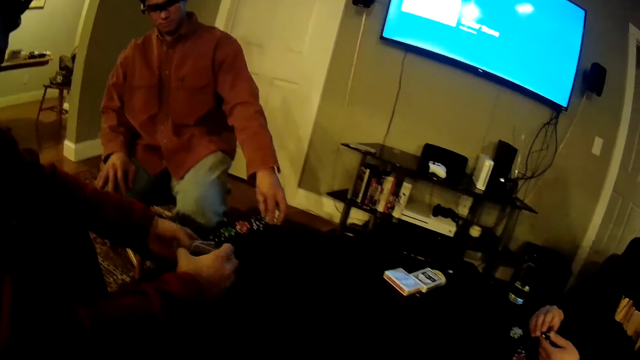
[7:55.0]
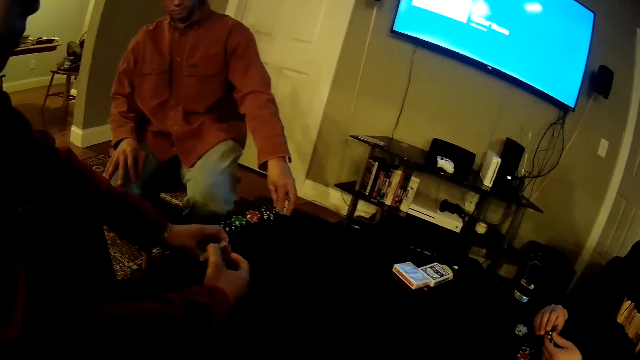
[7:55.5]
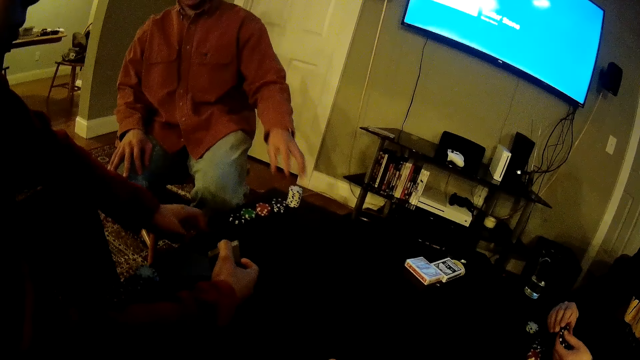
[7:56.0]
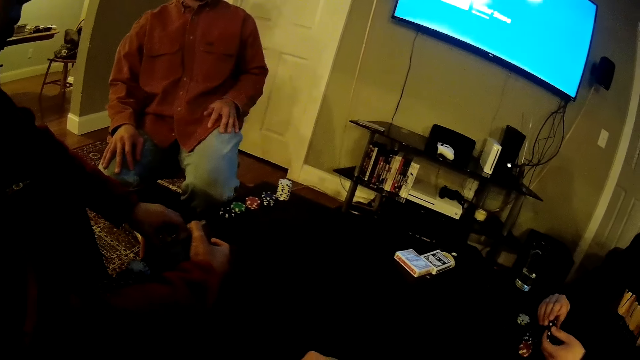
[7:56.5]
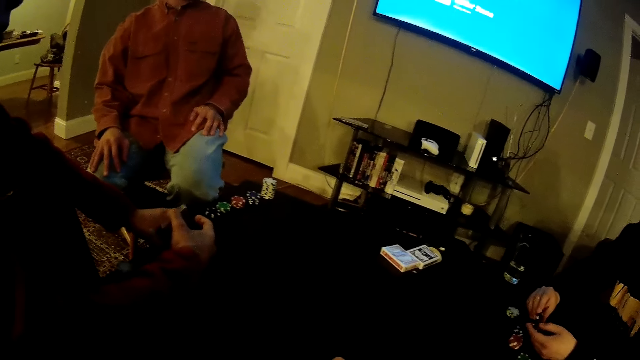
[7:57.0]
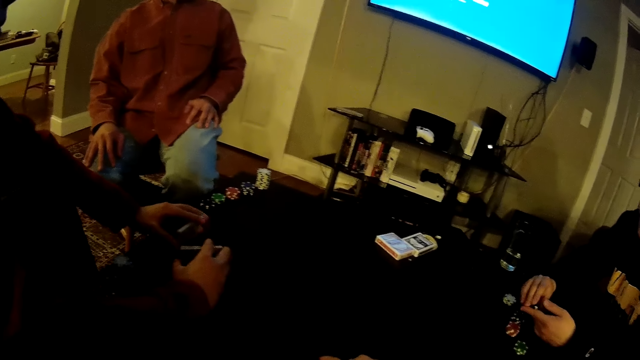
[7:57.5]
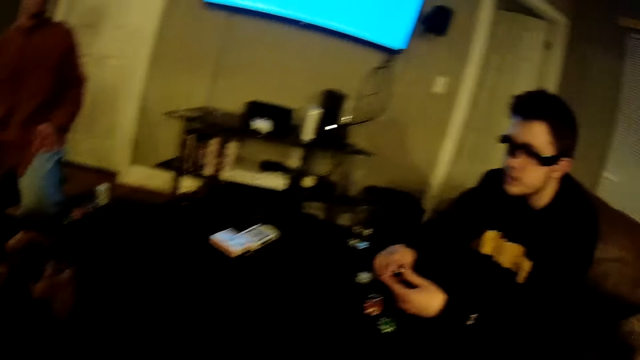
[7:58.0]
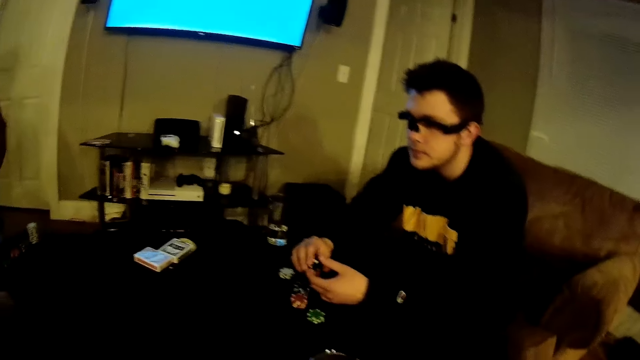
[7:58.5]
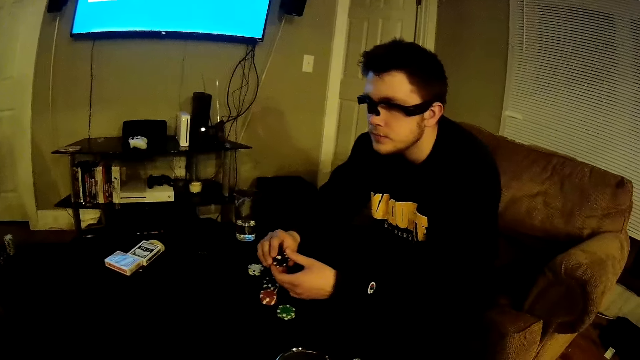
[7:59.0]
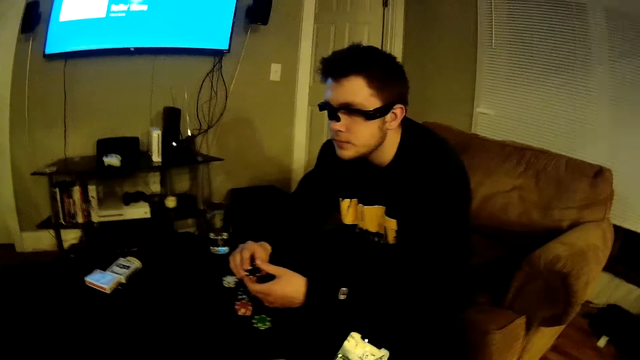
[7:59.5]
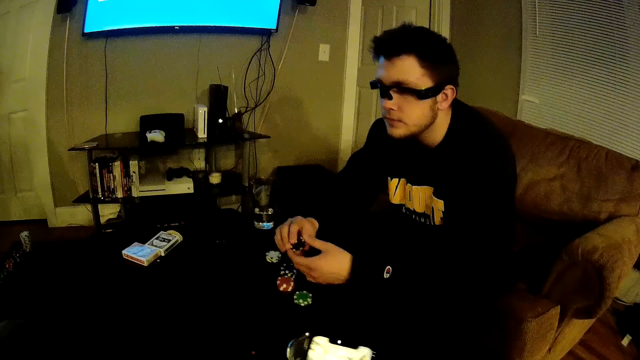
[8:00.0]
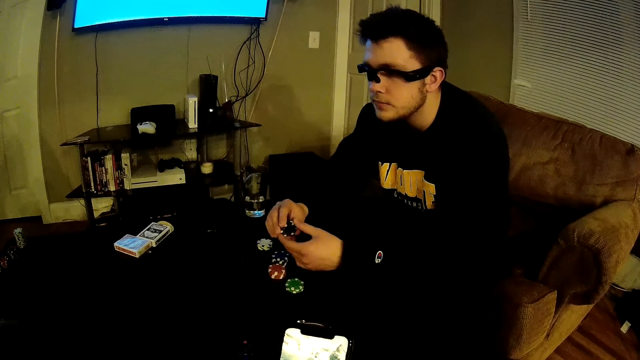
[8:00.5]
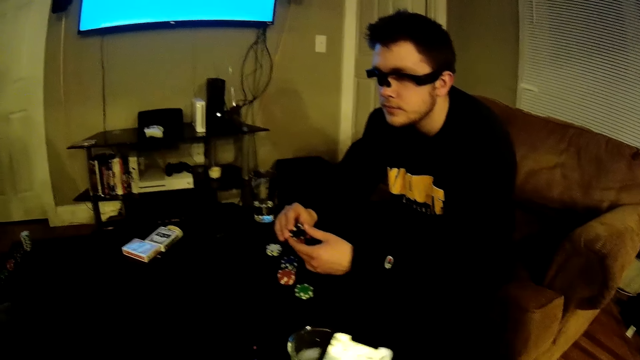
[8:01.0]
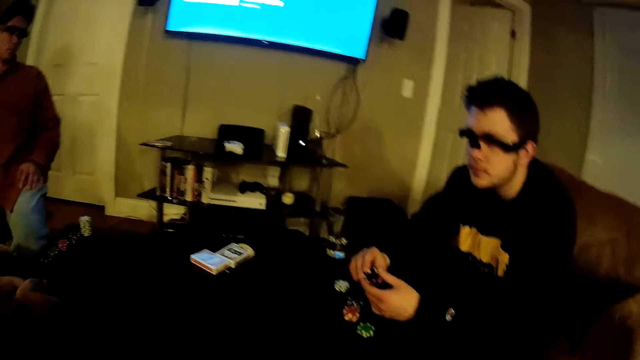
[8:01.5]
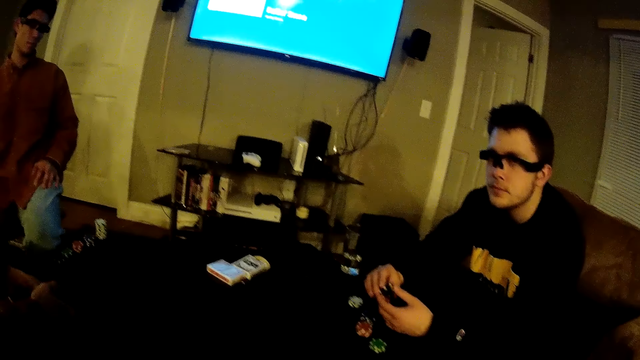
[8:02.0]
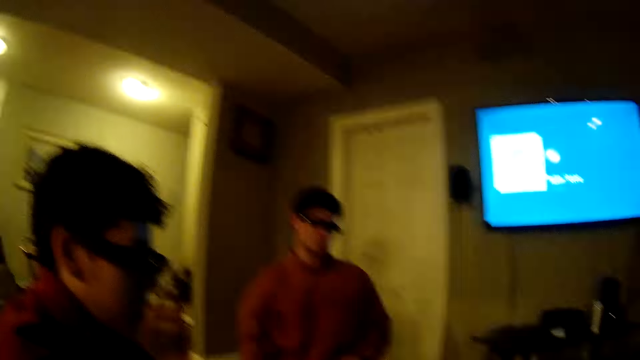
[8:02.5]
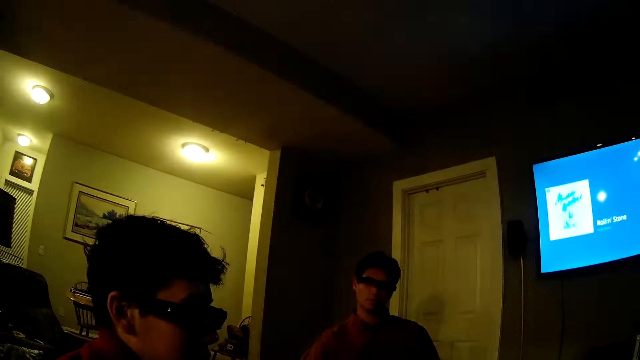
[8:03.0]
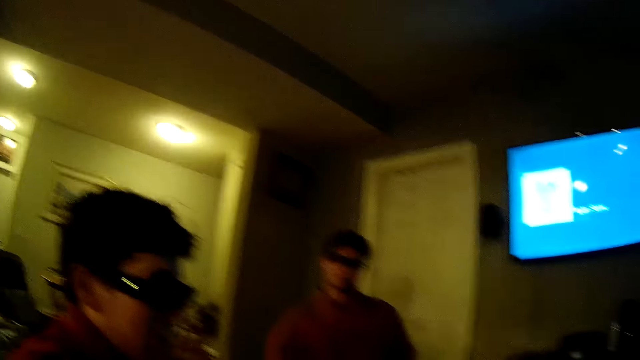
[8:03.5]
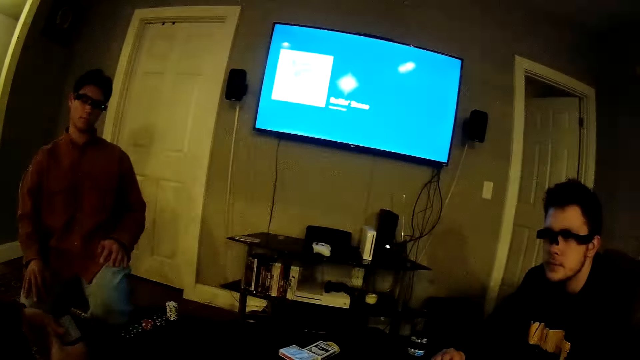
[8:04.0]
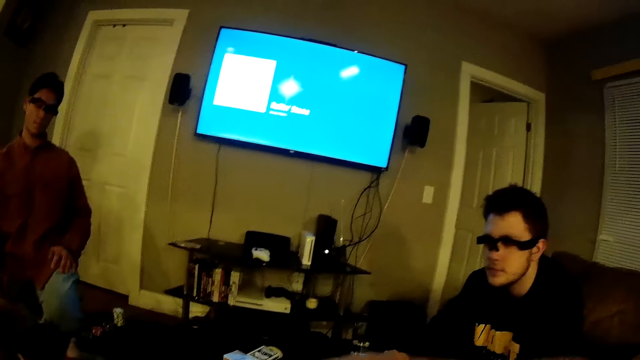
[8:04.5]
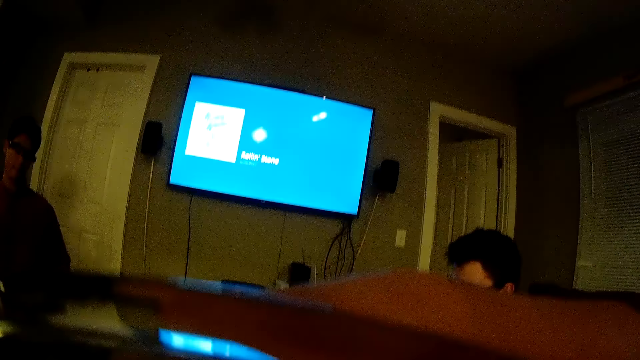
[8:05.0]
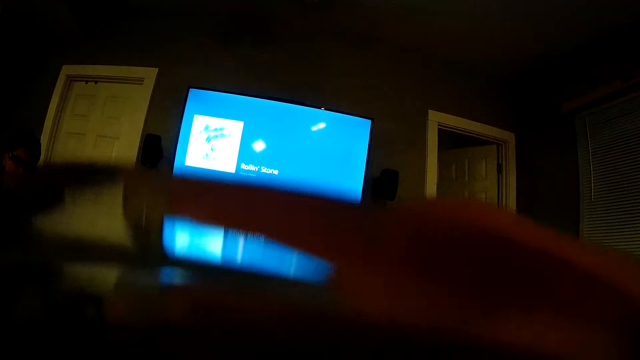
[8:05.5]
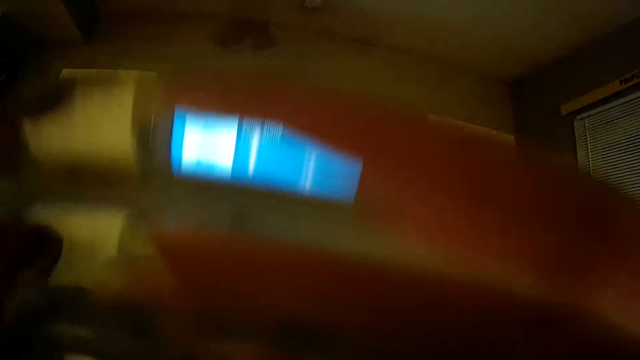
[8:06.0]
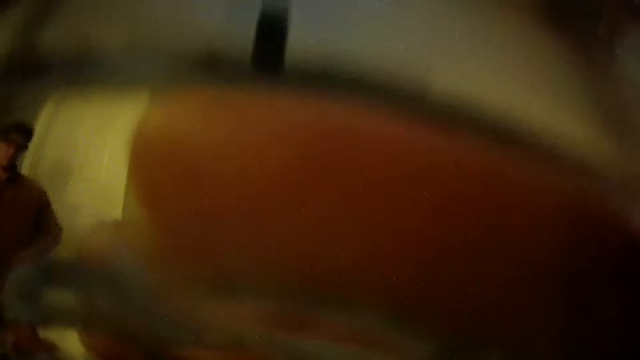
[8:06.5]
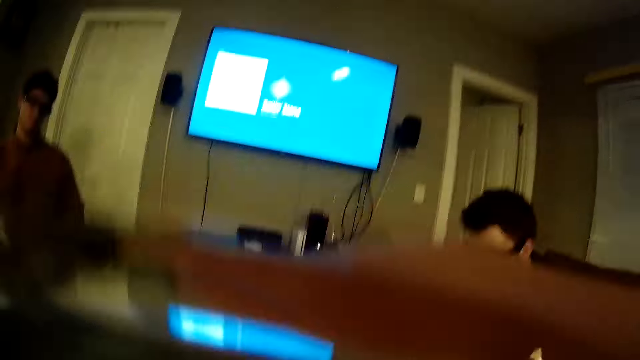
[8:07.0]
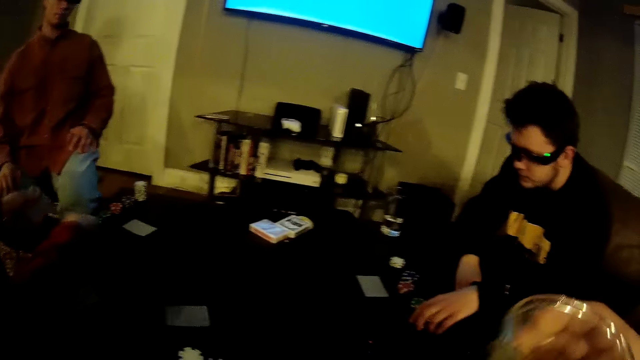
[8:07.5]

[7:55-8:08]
The man hits the edge of the deck of cards on the table with his right hand. The man holds chips. The camera wearer operates a phone using his right hand. He looks around the room. He drinks water from a glass cup with his right hand.

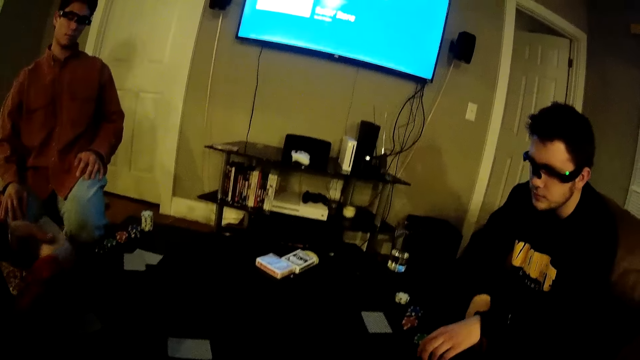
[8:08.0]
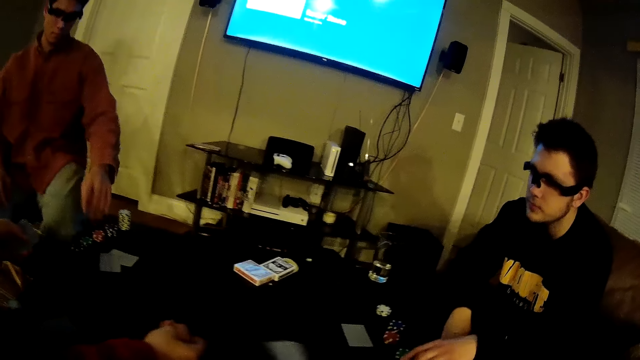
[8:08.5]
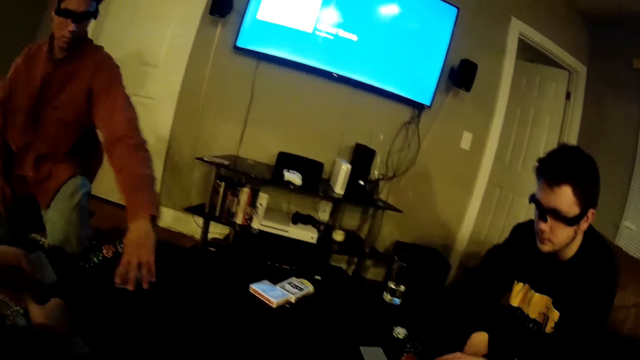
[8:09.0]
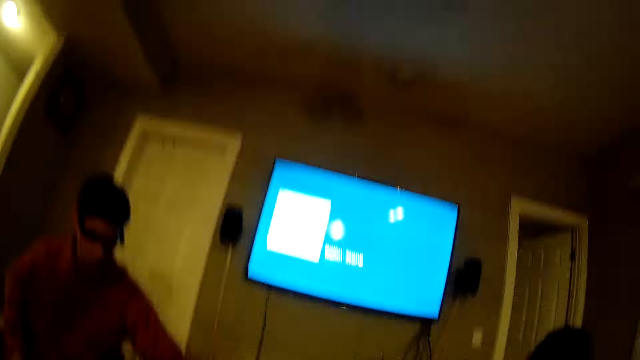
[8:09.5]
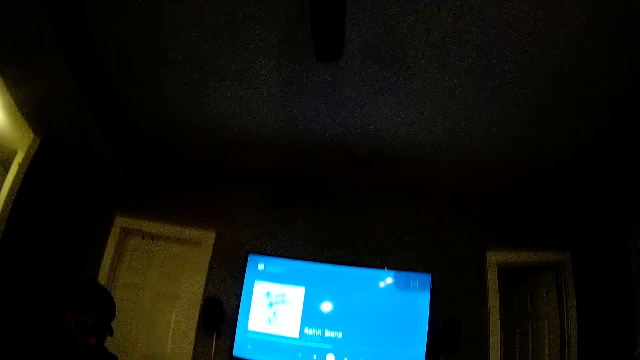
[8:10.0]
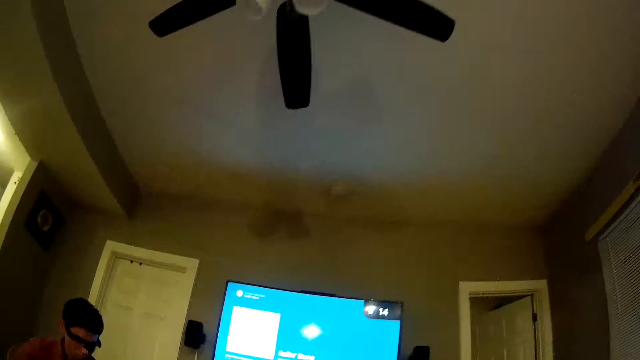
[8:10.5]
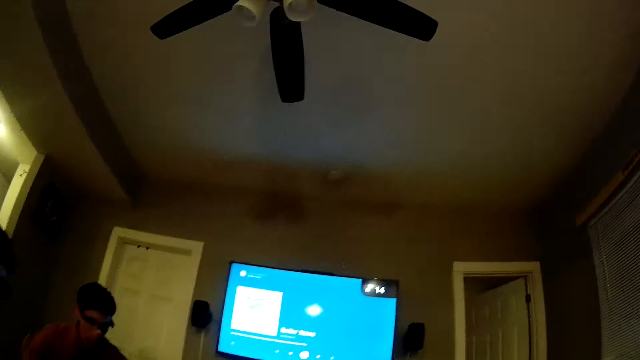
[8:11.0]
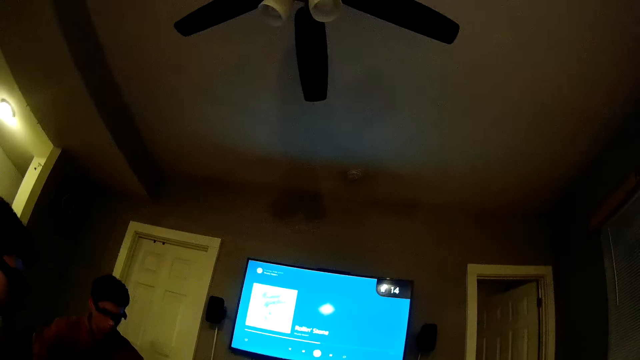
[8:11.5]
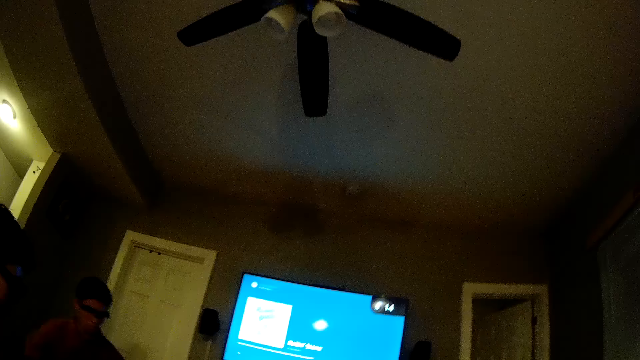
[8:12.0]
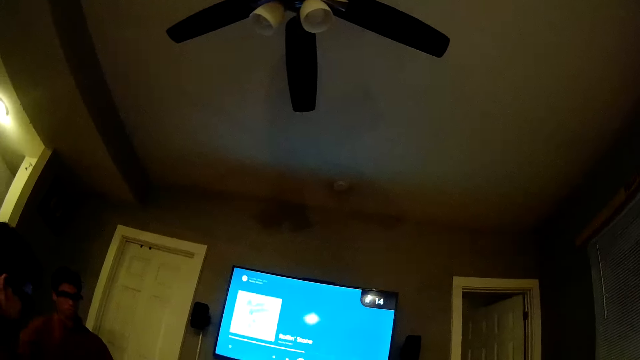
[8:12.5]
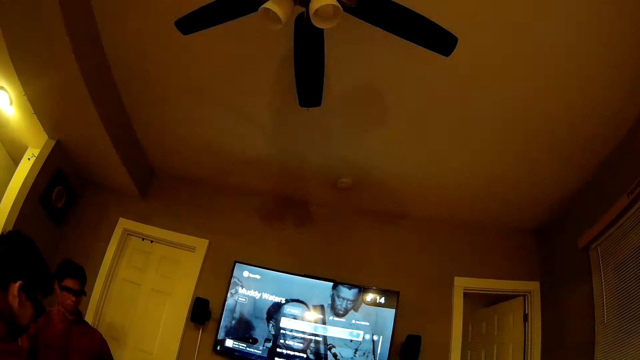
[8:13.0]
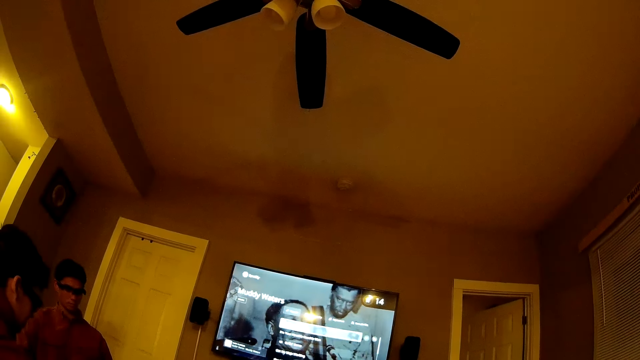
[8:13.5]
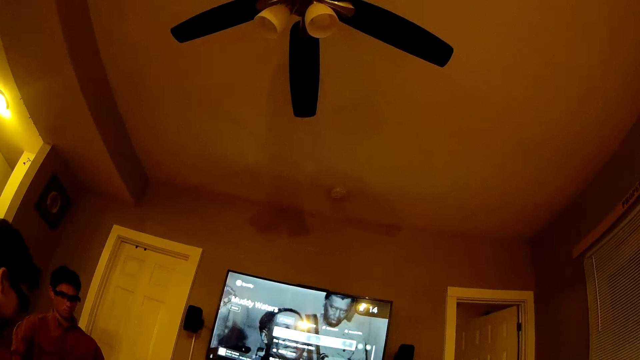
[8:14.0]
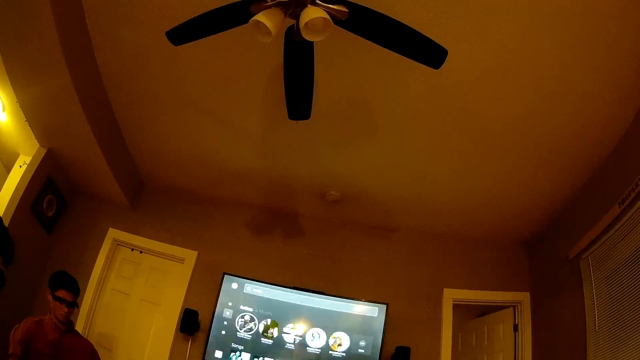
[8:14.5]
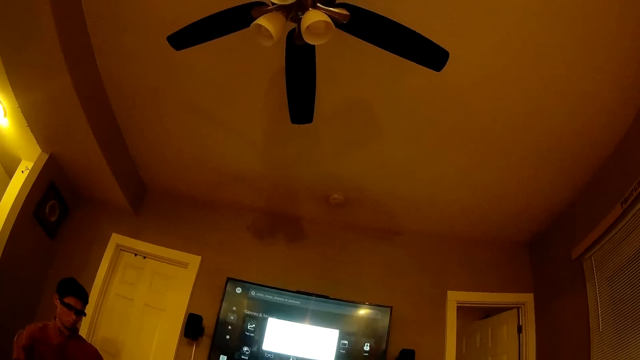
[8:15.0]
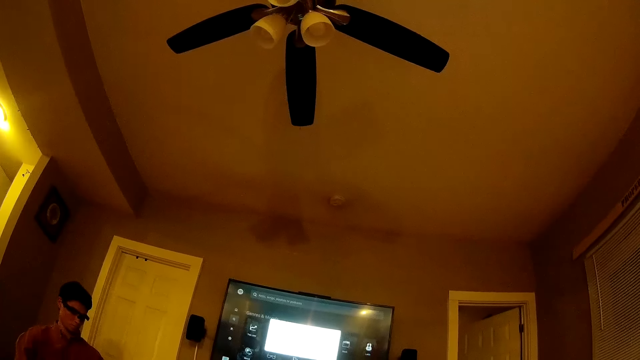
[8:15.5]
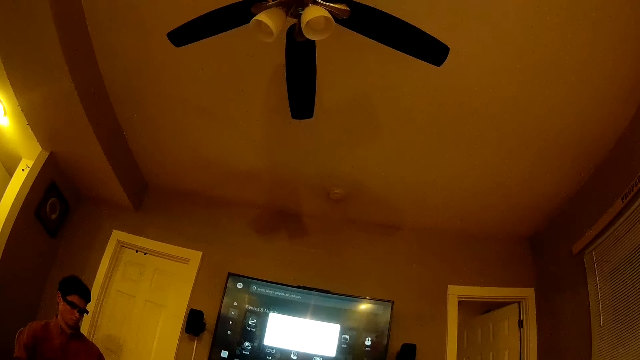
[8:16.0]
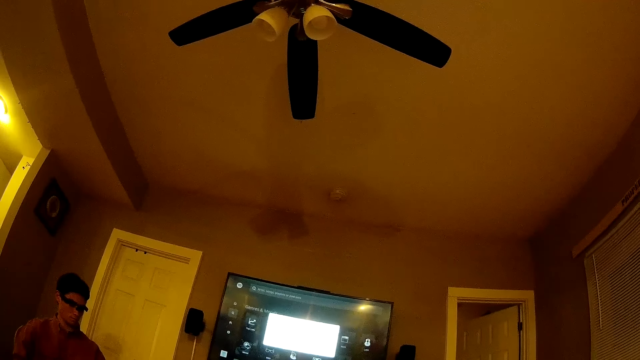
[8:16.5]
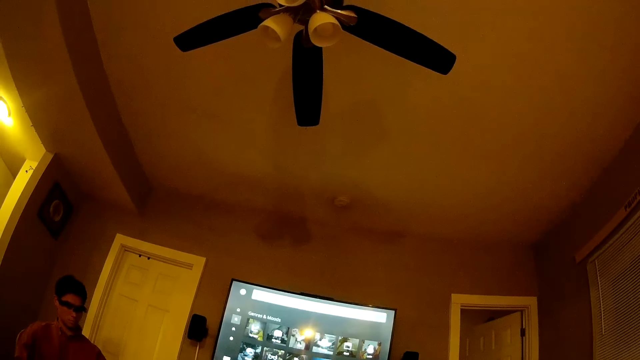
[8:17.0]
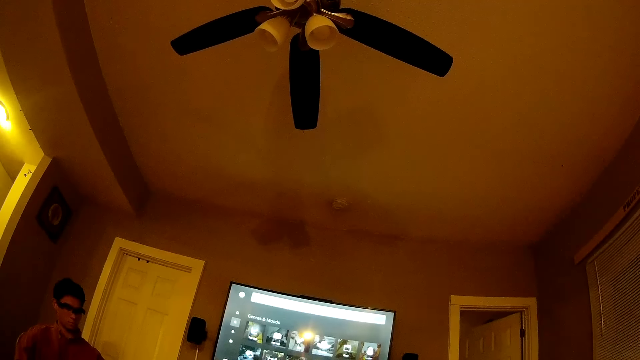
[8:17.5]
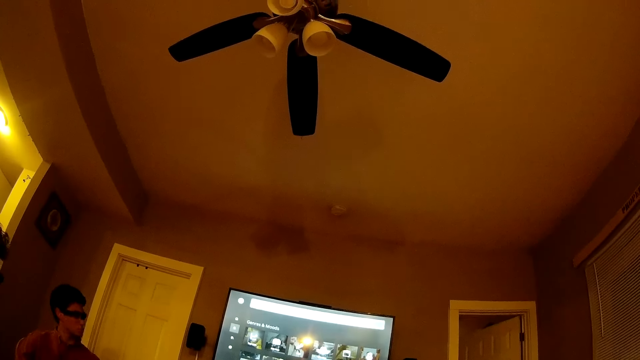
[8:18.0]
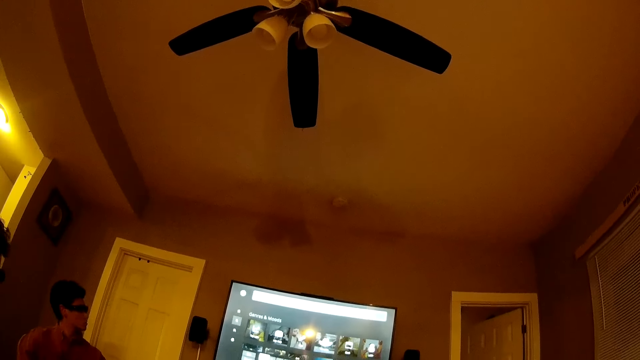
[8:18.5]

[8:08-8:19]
Another man places a card on the table and throws a card on the table to another man. The camera wearer places a glass of water on the table. A man touches cards on the table. The camera wearer looks around the room.
